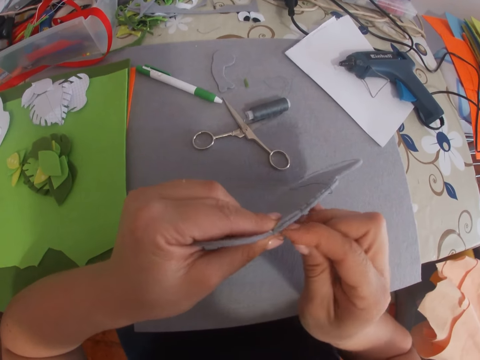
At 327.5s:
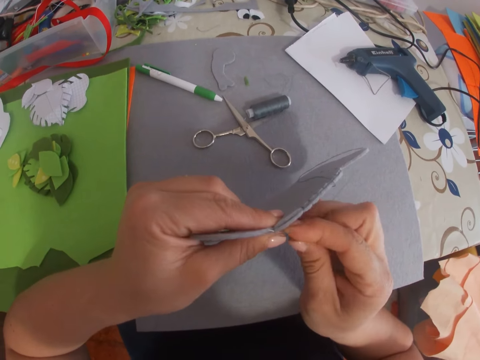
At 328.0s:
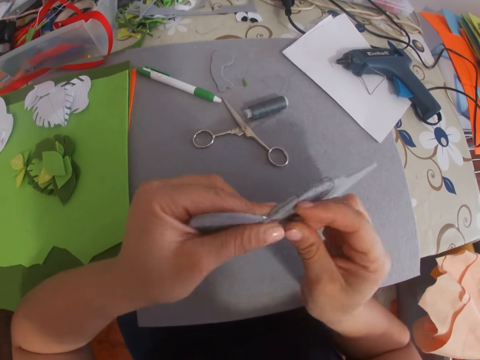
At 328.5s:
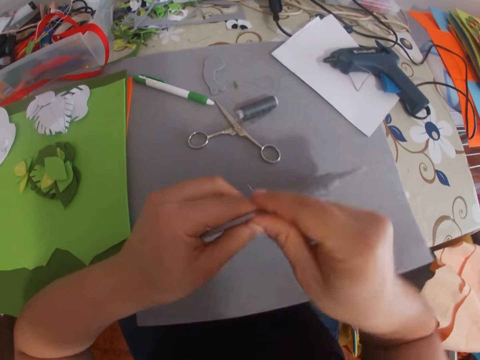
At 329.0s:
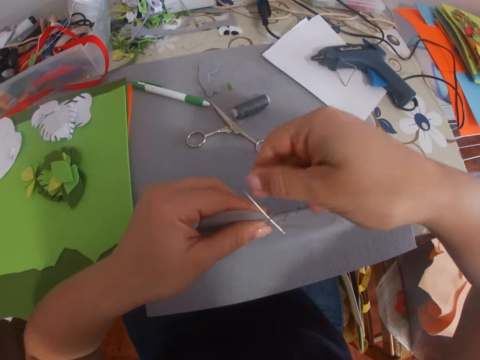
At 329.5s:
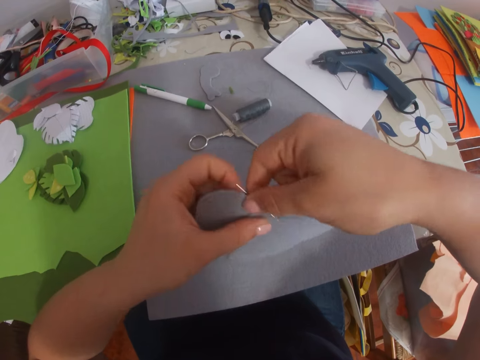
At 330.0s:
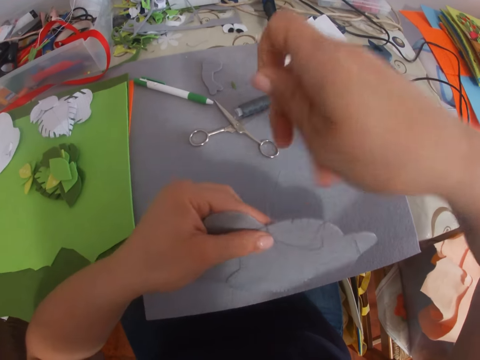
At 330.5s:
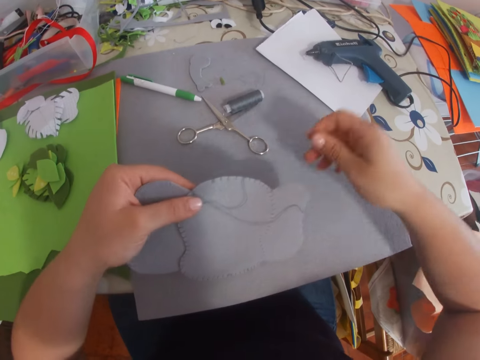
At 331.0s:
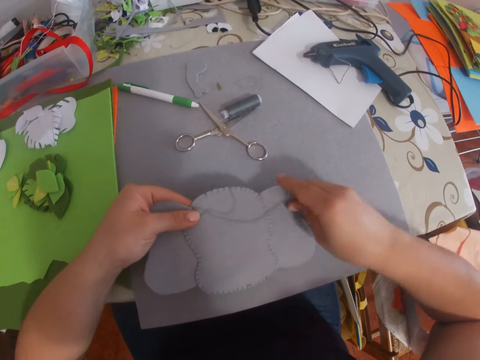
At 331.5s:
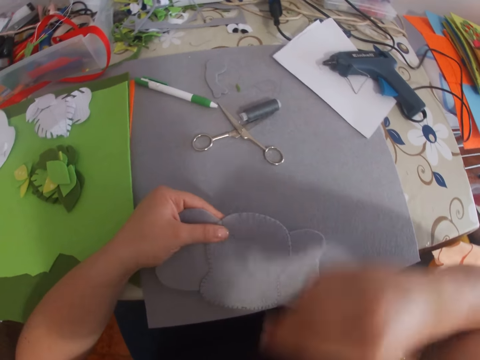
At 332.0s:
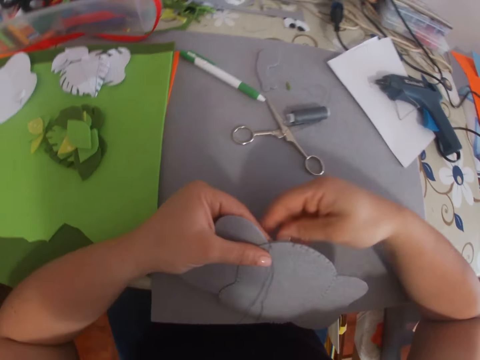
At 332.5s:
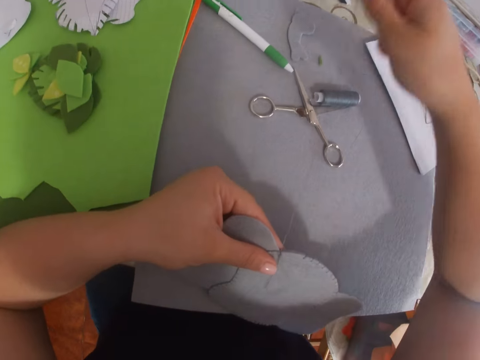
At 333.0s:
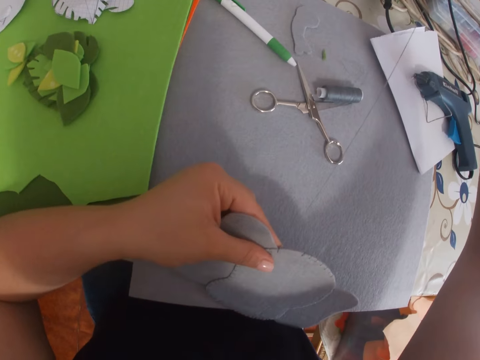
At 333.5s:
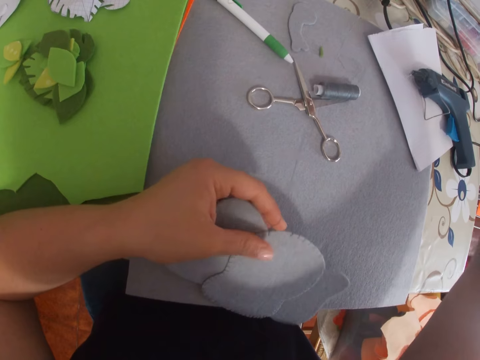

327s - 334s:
The camera wearer stitches a piece of material.

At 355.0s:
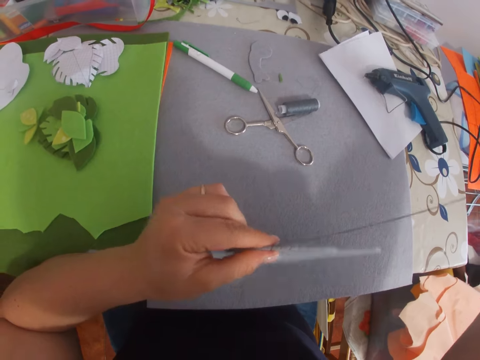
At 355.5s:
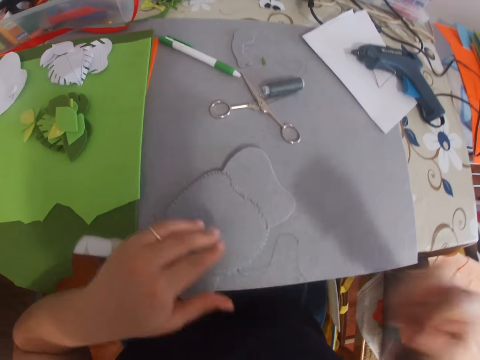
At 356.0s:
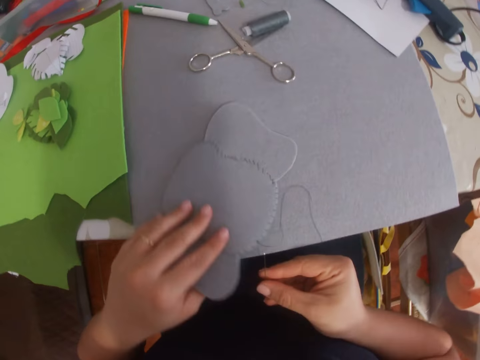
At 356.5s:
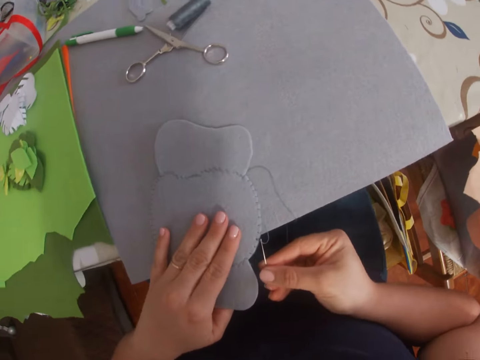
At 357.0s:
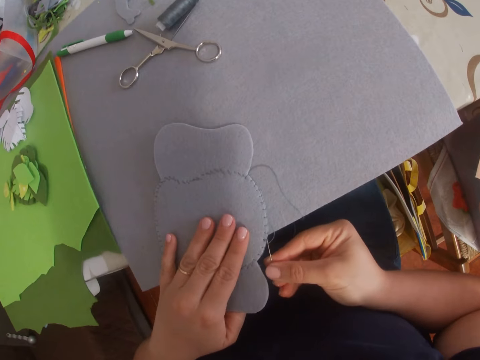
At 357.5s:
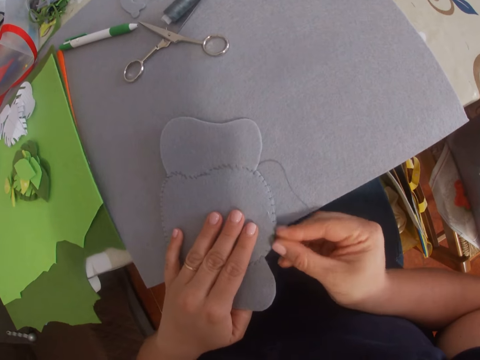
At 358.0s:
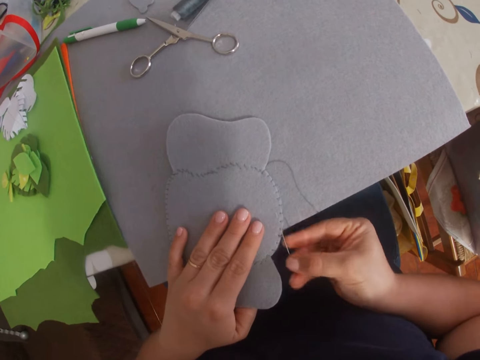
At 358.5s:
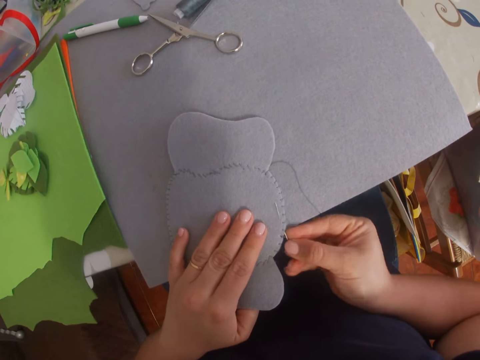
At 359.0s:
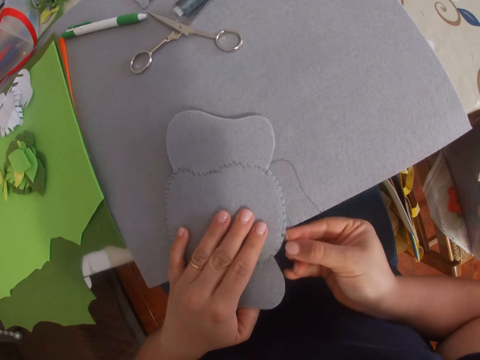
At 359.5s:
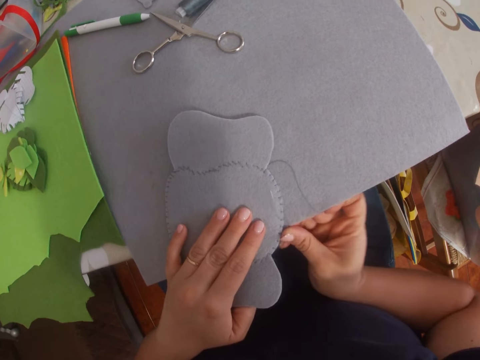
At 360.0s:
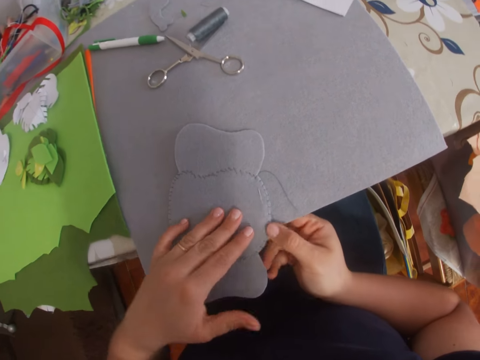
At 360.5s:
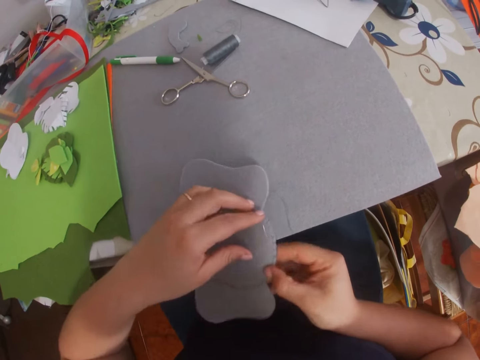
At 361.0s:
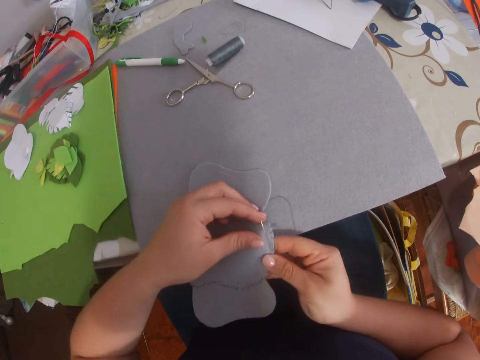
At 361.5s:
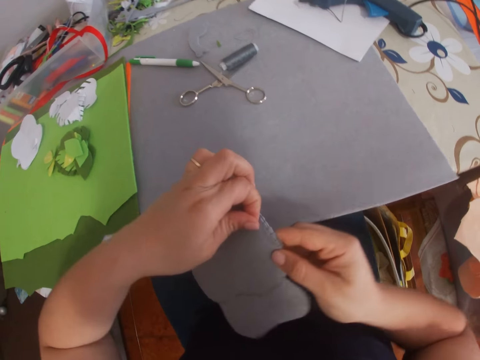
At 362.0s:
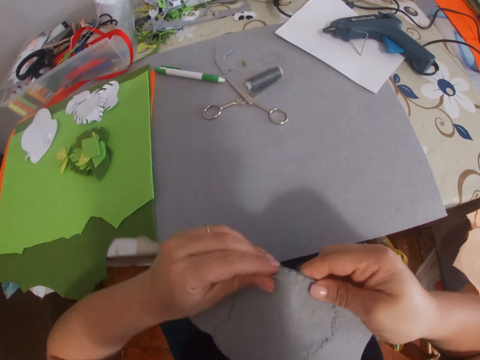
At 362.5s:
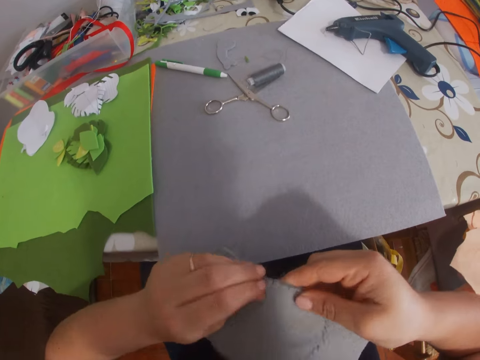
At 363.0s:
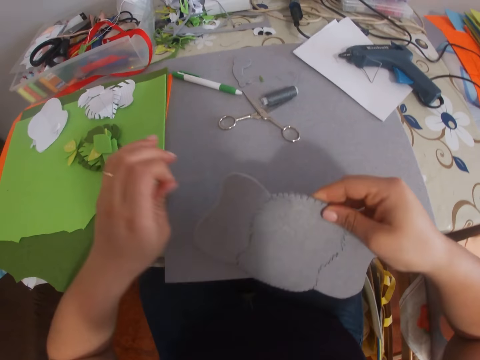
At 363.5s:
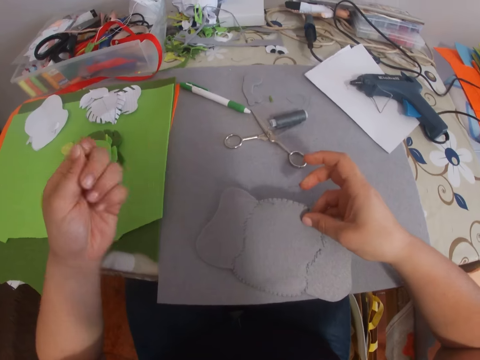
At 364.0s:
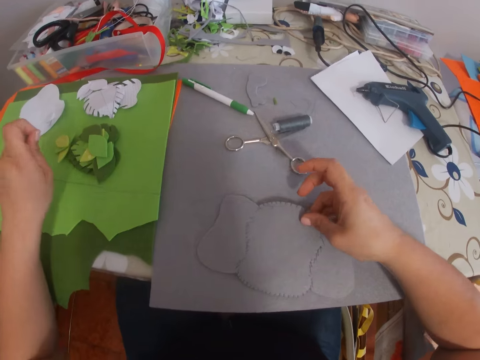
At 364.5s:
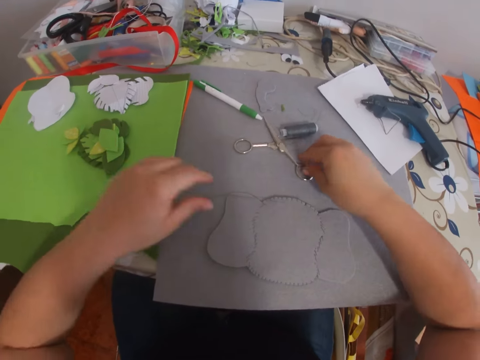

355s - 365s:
The camera wearer places the material on the table. They stitch the piece of material. They lift the material from the table. They place the material on the table.

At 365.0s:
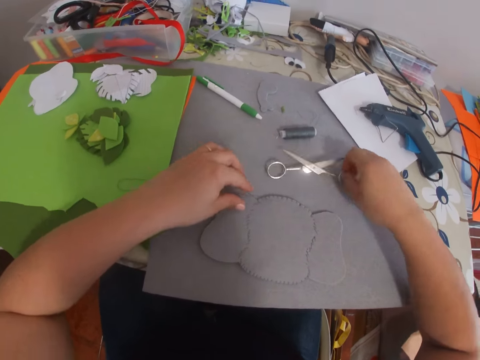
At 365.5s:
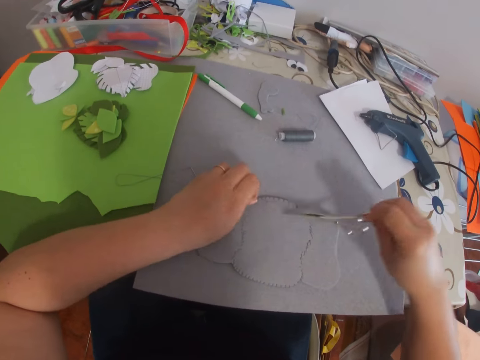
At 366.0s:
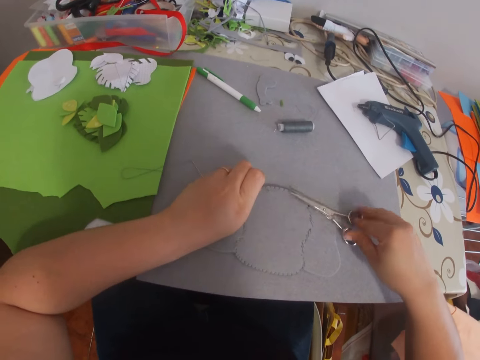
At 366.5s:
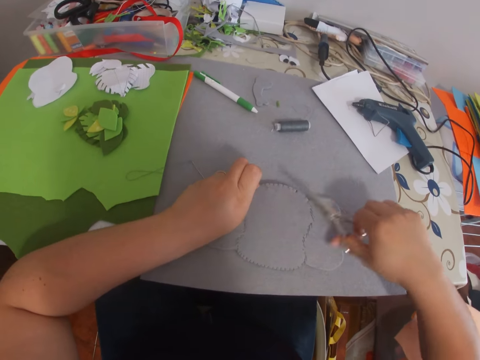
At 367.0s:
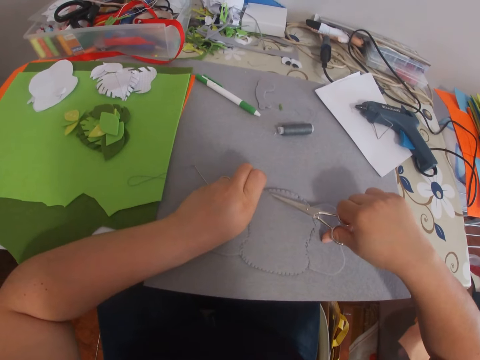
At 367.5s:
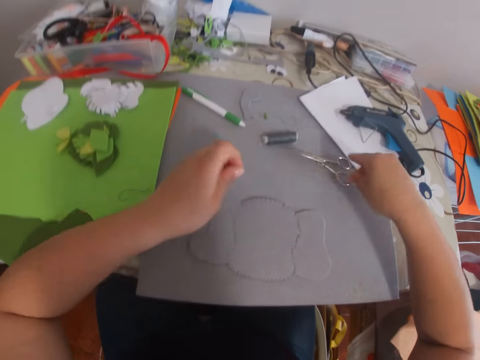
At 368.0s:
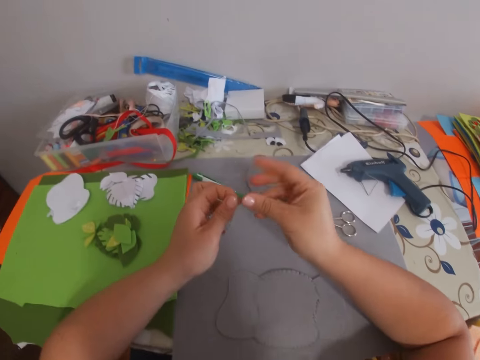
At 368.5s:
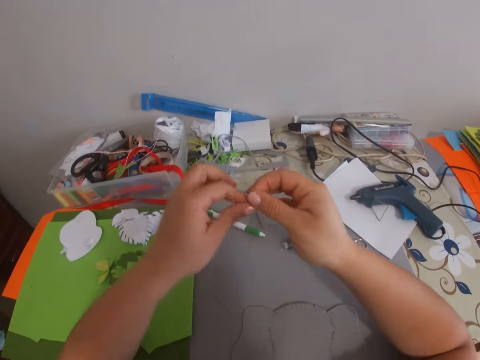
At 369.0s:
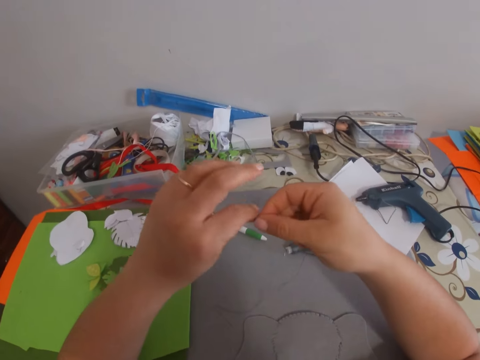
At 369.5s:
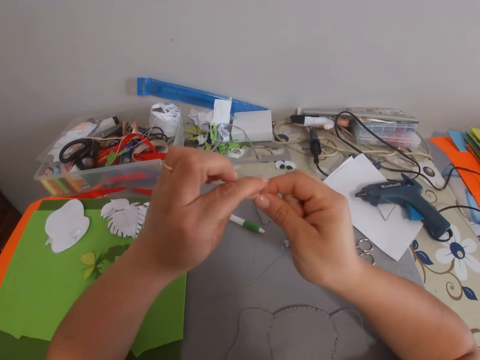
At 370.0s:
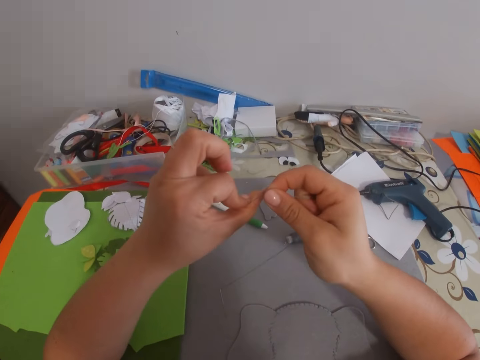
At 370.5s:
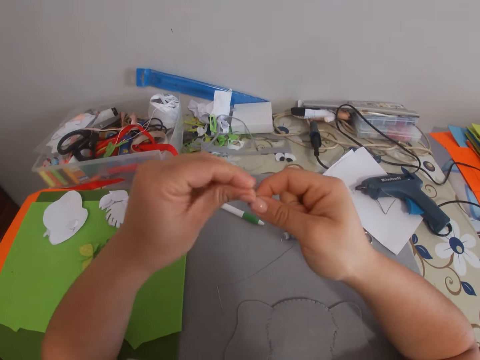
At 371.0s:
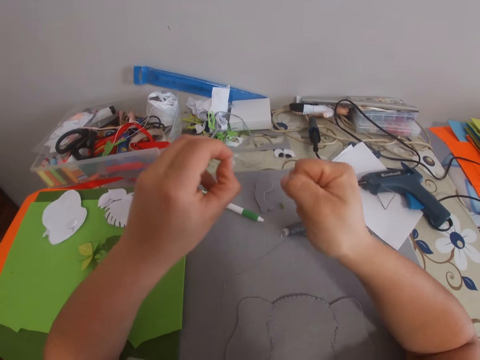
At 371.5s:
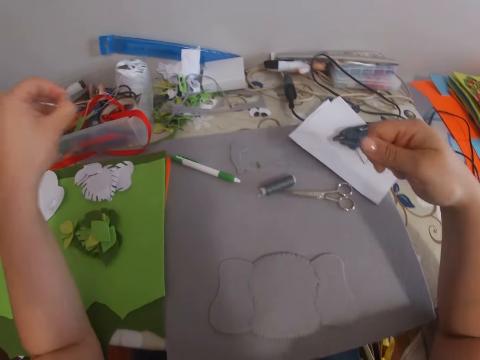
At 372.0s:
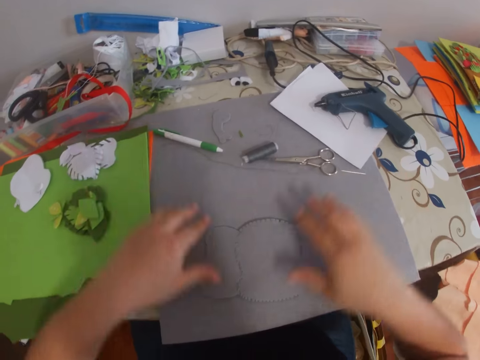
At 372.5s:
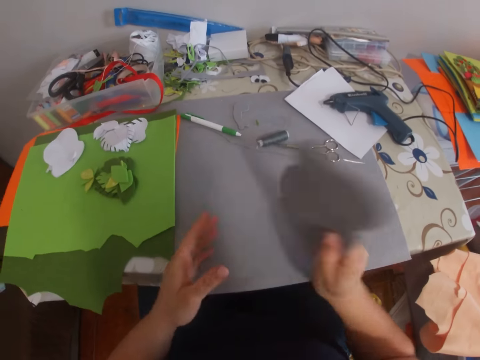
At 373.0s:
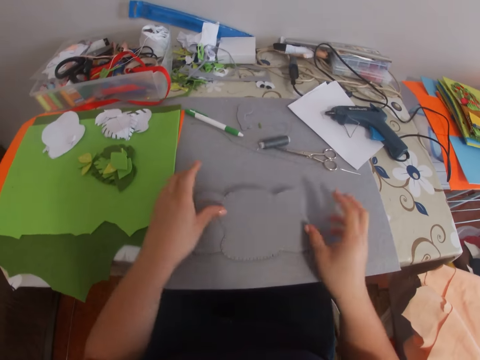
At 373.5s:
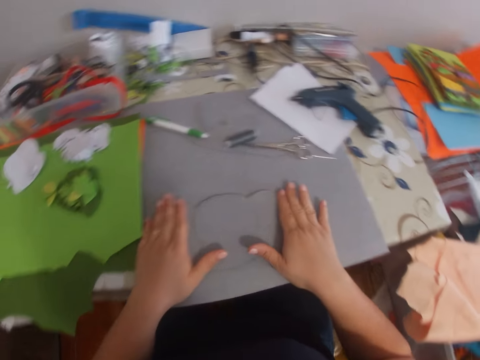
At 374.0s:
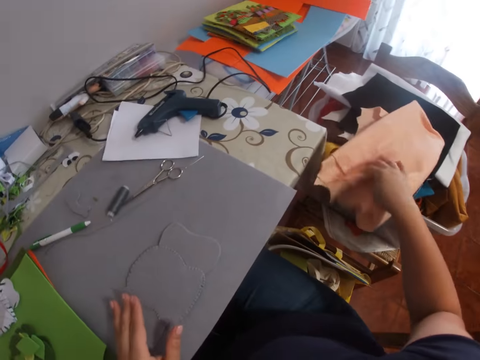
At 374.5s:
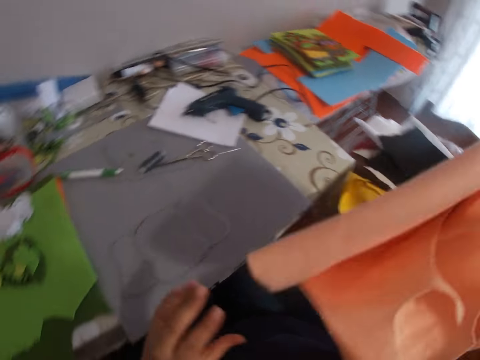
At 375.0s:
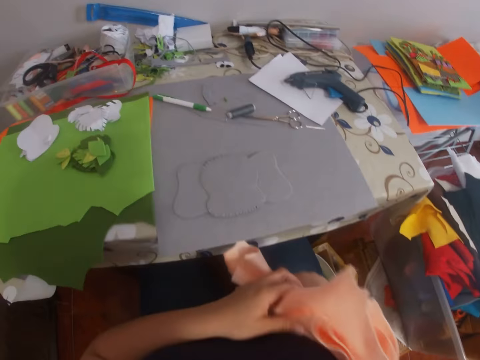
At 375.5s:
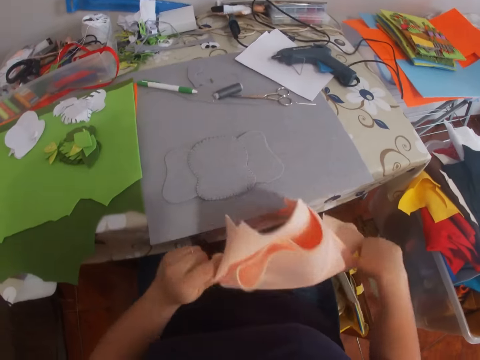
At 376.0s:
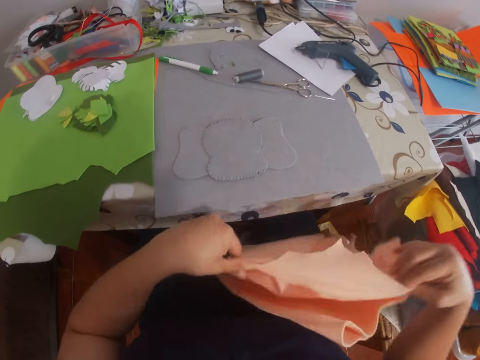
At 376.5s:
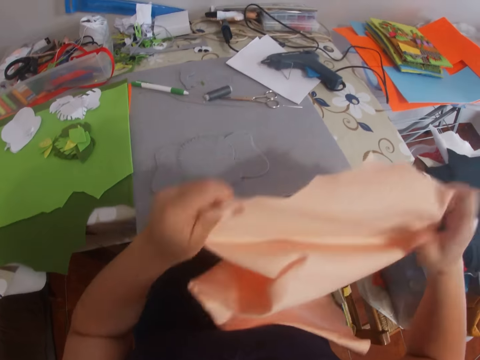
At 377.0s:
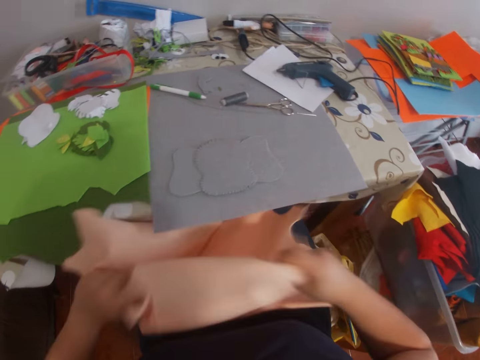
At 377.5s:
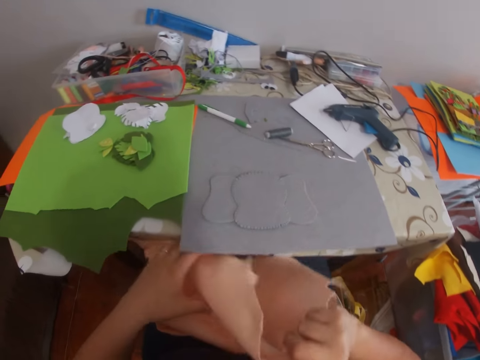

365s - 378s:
The camera wearer picks up the scissors on the table. She cuts the thread from the material or craft. She drops the scissors on the table. She ties the thread attached to the needle with her hands. She picks up the thread and needle. She adjusts the craft on the table and places the thread and needle on the table. She turns the piece of material. She picks up a fabric from a plastic container. She lifts the material.
